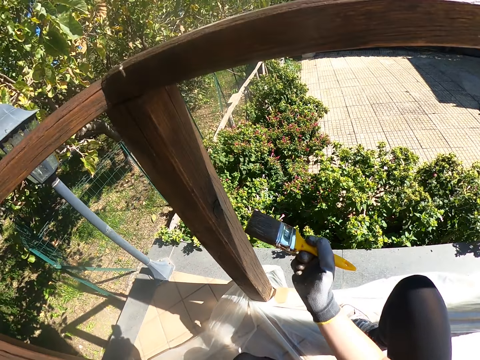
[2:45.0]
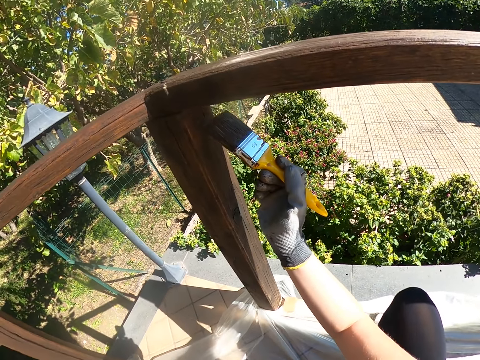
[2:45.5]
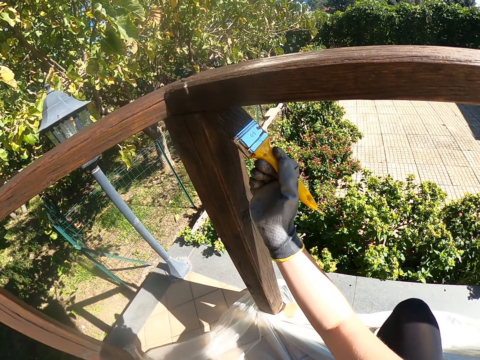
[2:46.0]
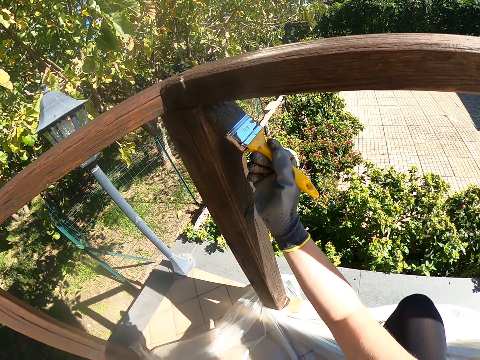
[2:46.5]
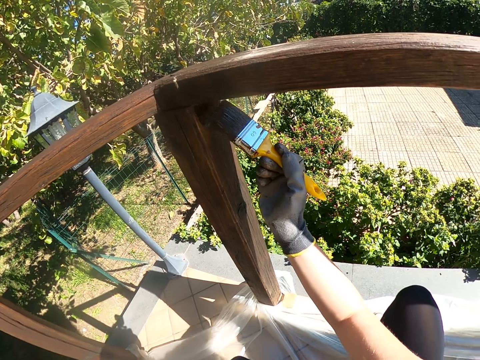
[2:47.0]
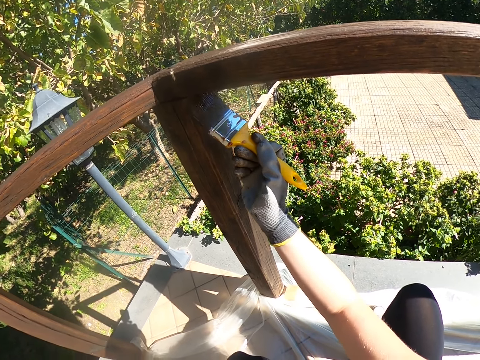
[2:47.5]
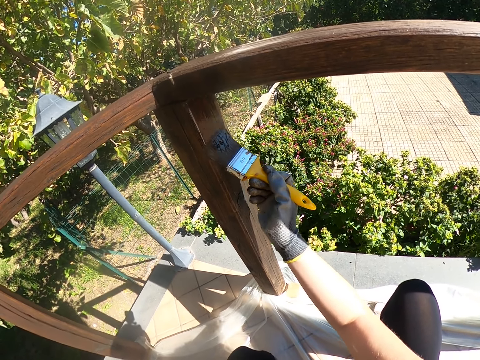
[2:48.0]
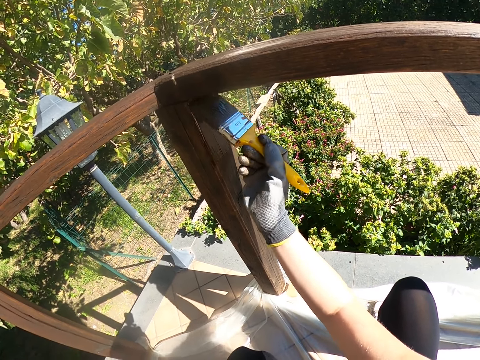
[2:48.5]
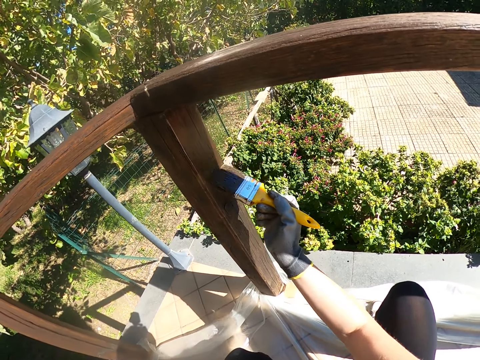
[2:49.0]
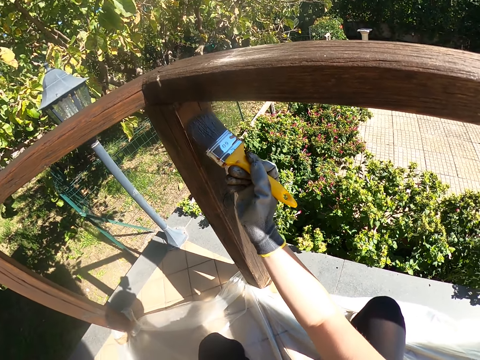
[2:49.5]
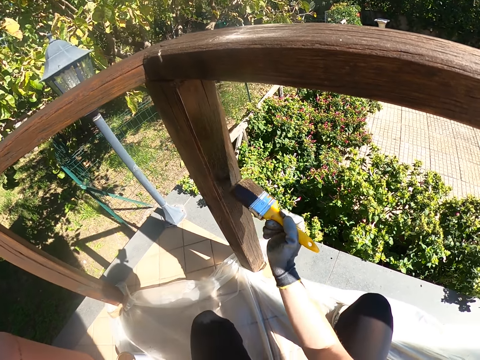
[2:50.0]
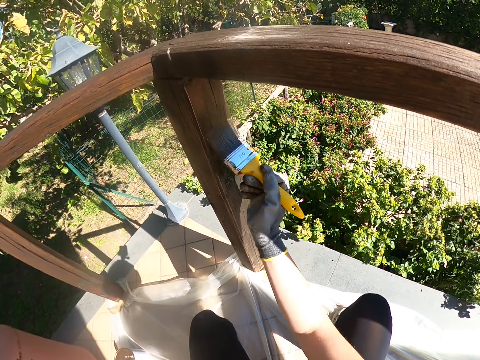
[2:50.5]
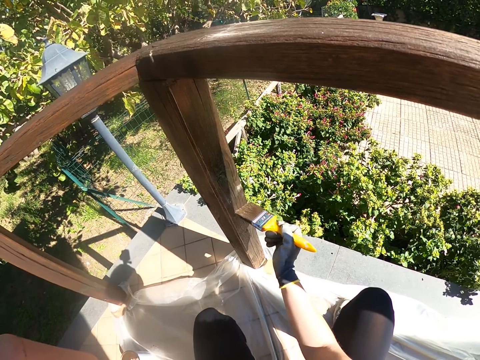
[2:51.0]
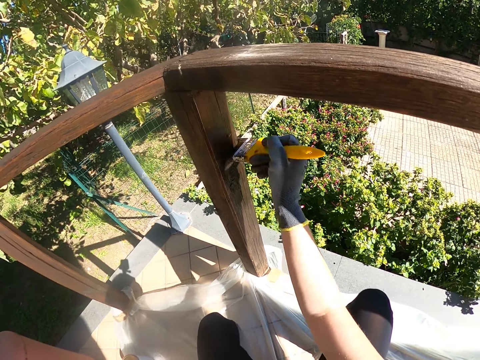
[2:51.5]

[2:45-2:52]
The camera wearer paints the balcony railing.

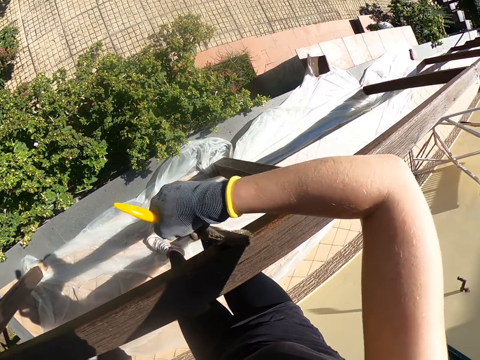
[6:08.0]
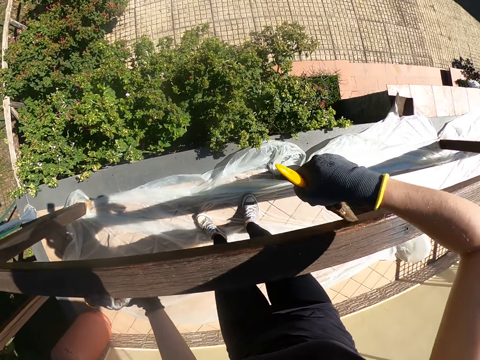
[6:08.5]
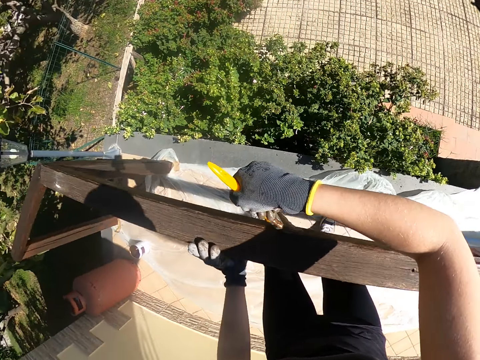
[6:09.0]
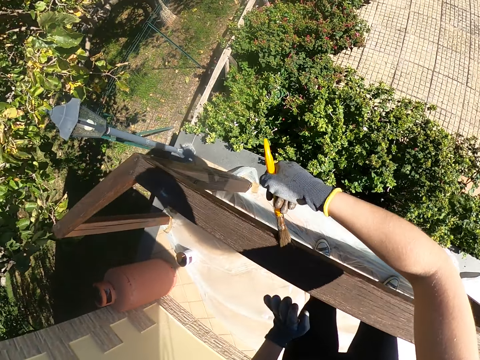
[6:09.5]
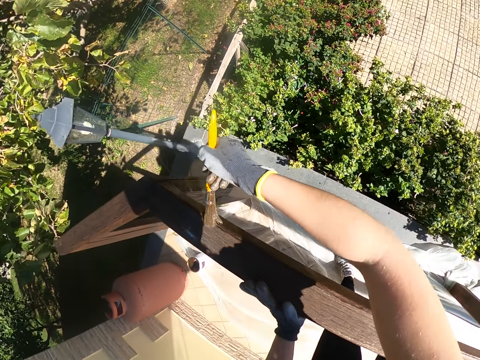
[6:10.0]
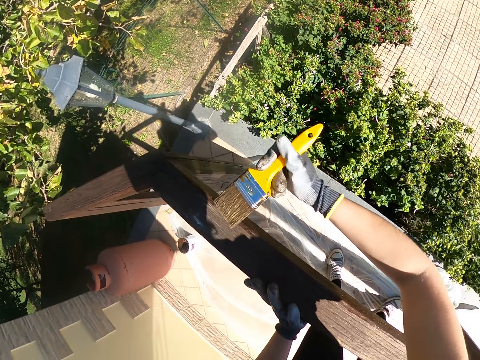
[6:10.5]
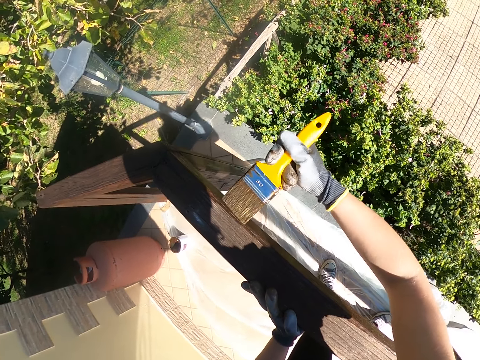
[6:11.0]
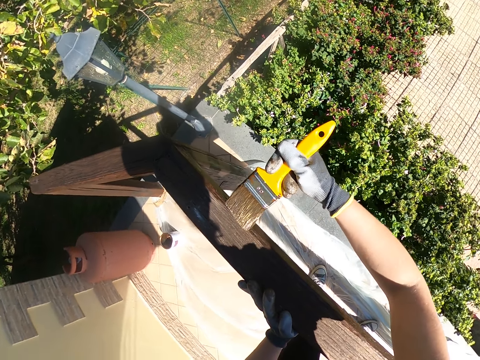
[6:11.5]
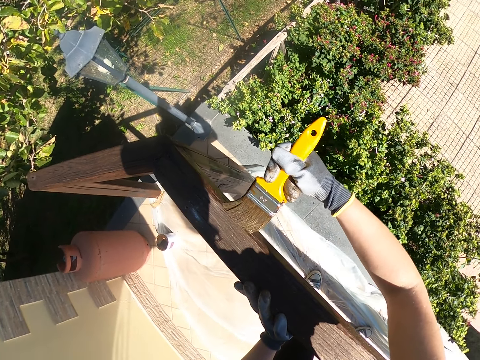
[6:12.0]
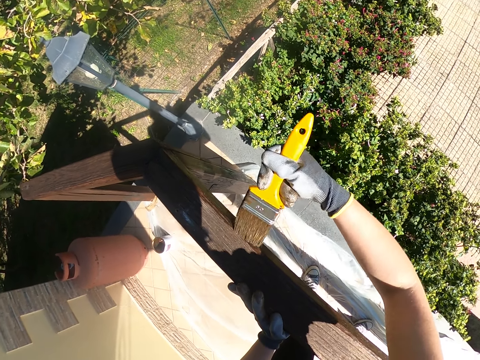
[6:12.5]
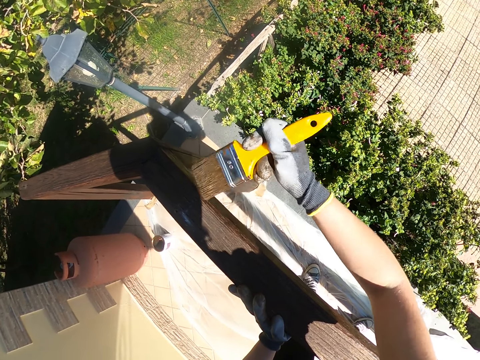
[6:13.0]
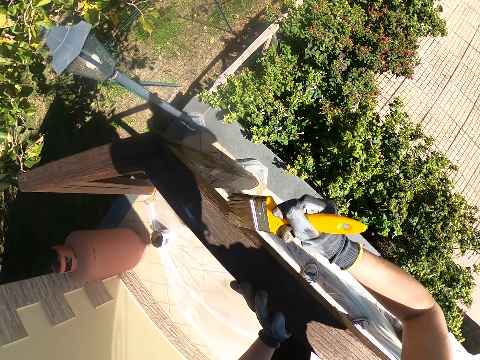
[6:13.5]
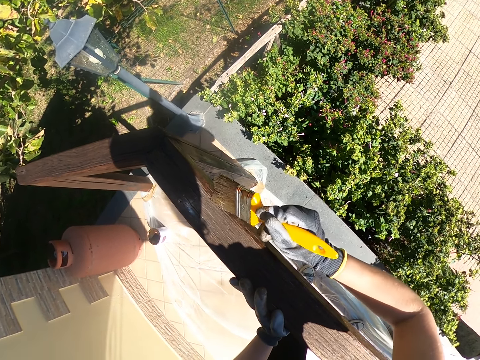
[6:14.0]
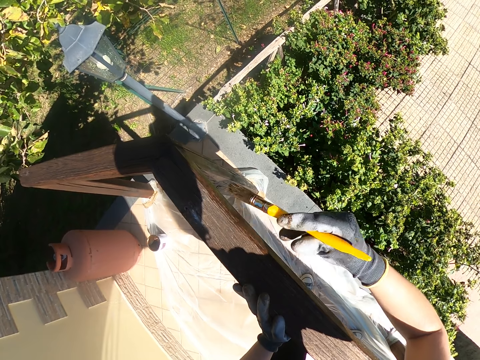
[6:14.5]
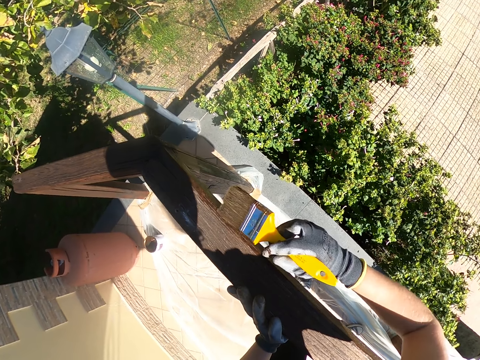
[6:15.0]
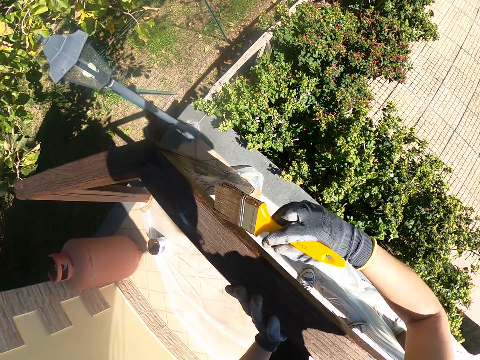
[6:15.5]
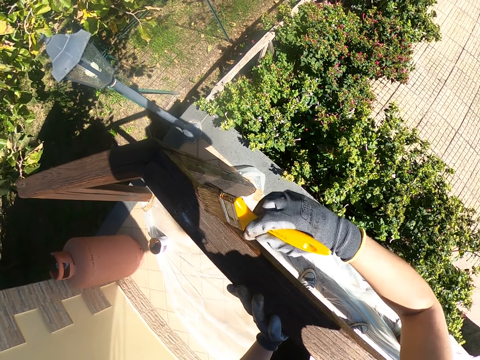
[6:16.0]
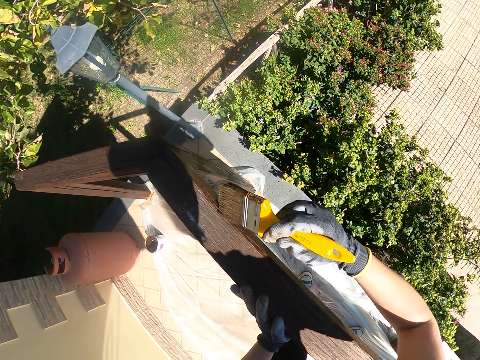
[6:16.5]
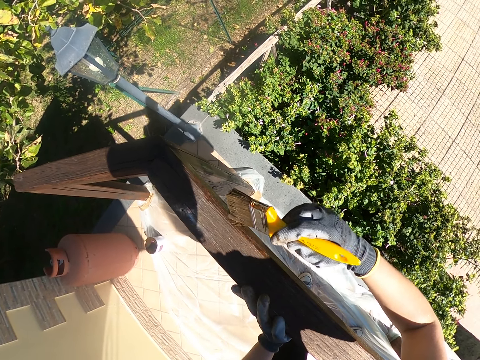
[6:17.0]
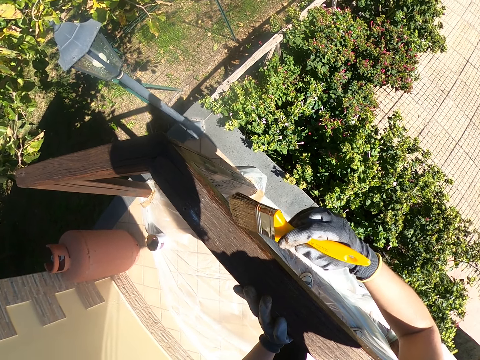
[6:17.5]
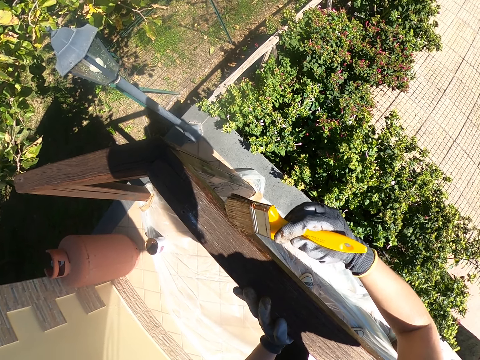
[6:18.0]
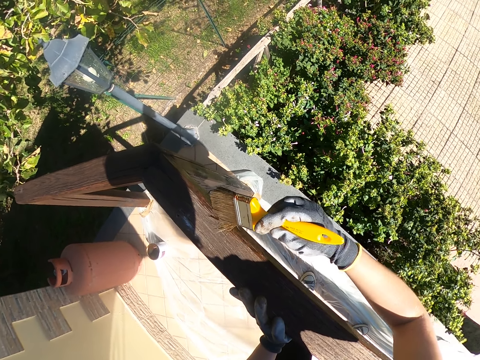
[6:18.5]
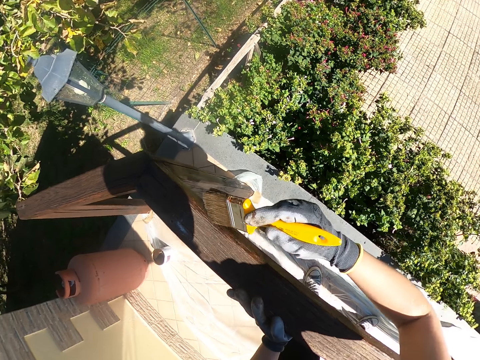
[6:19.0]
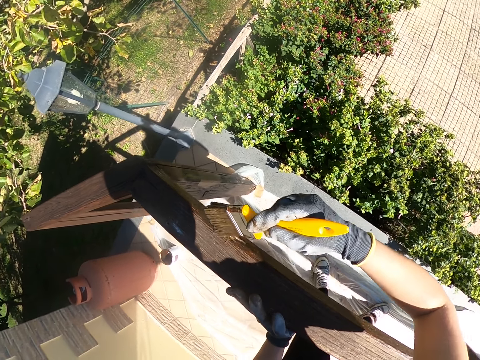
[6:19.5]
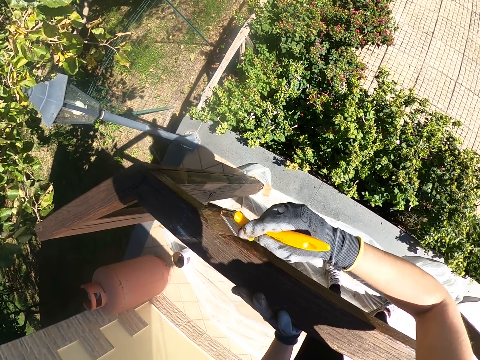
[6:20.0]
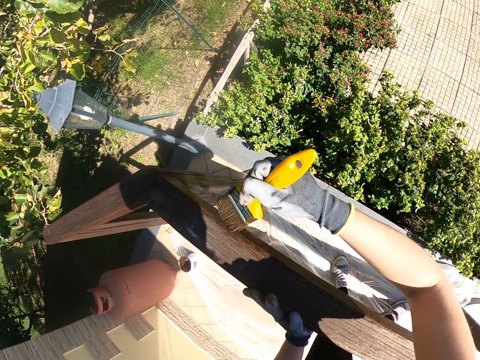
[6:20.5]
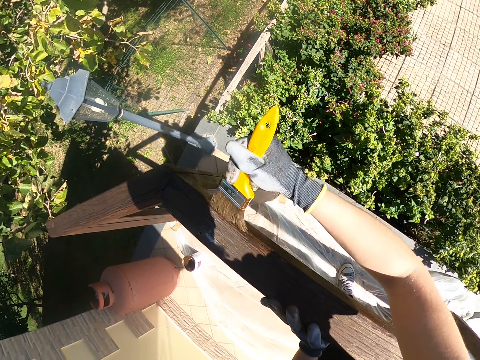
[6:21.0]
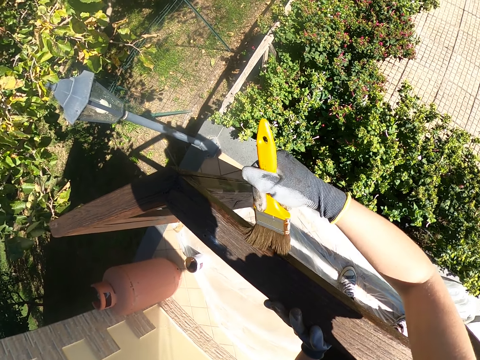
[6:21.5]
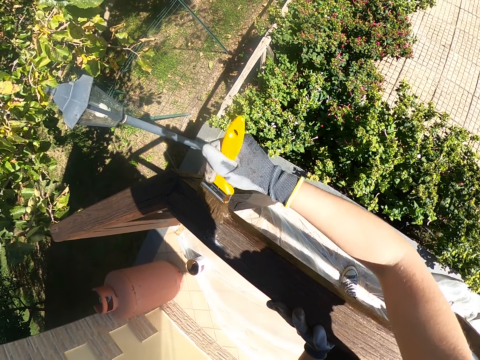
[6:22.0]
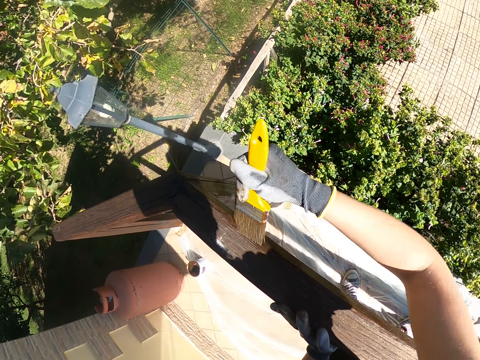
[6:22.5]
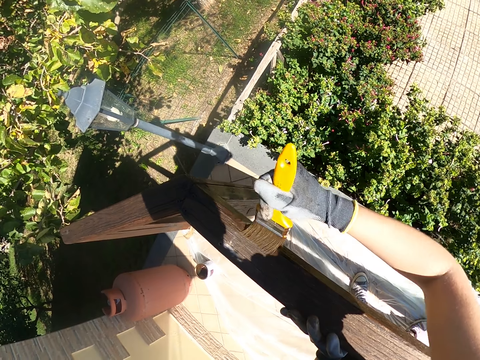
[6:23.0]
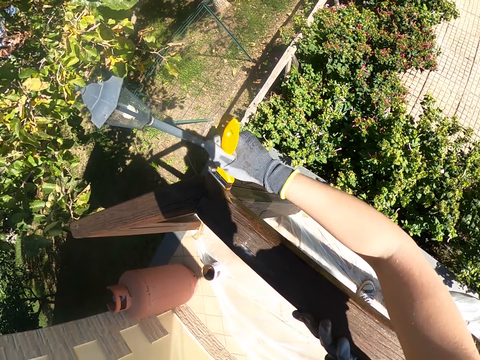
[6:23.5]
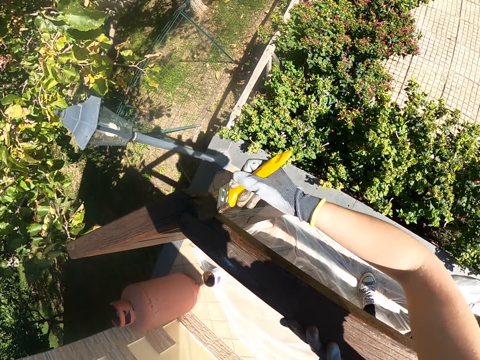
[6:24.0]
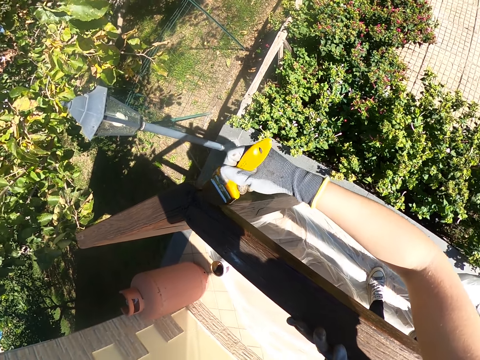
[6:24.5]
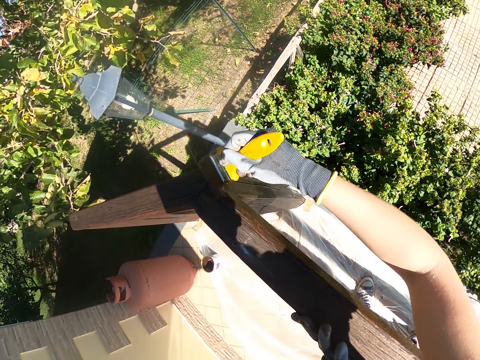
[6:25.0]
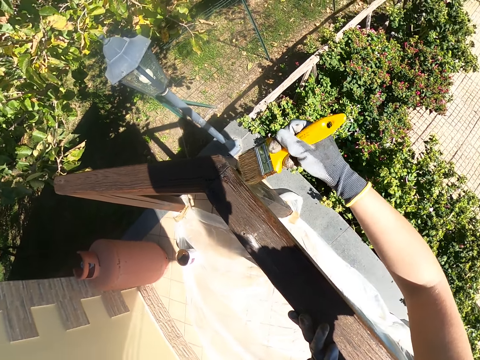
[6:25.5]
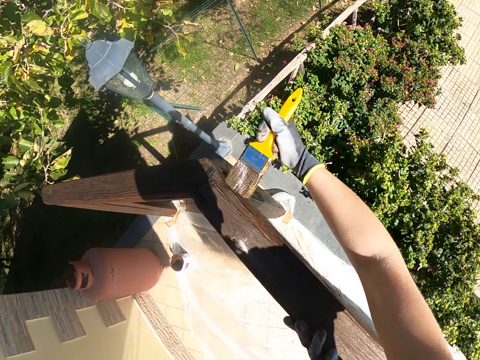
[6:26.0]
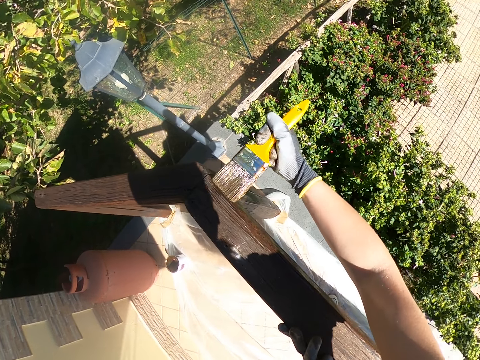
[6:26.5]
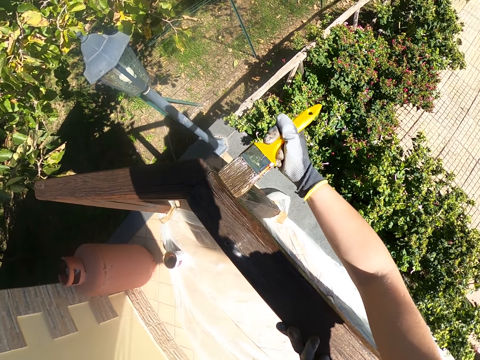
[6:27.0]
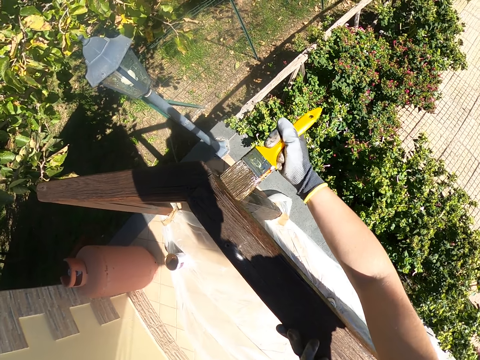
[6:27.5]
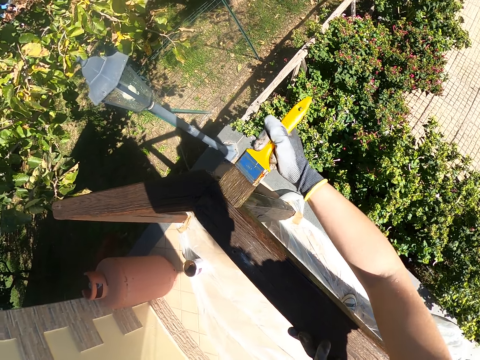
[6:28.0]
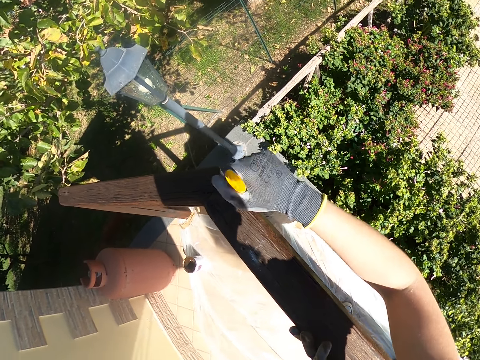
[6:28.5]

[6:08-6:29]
The camera wearer takes her left hand off the balcony railing. She places her left hand on the balcony railing. She paints the left end of the crossbar. She paints a point in the left end more vigorously.
